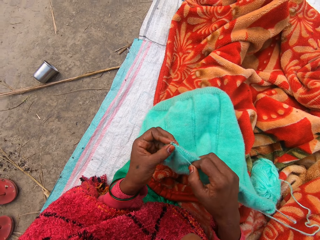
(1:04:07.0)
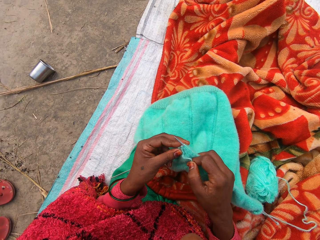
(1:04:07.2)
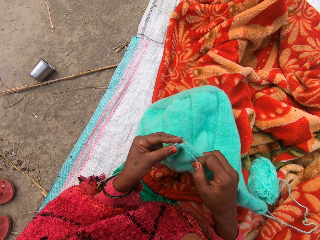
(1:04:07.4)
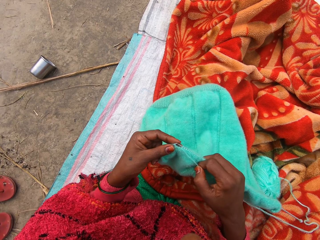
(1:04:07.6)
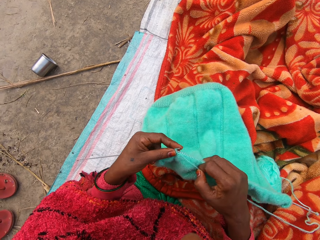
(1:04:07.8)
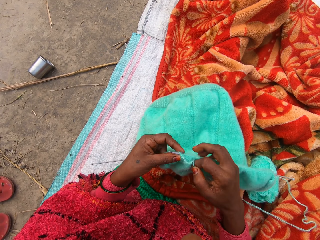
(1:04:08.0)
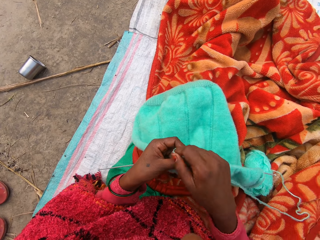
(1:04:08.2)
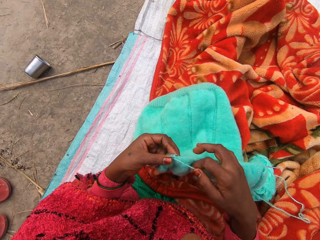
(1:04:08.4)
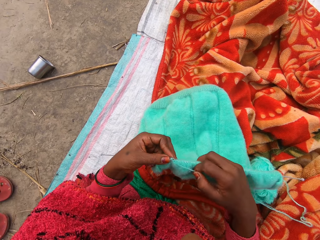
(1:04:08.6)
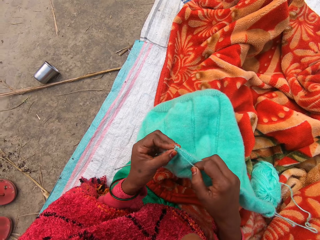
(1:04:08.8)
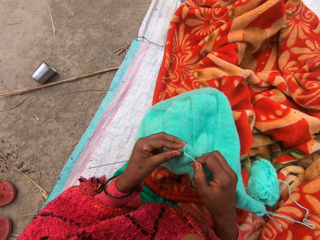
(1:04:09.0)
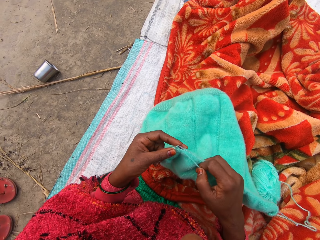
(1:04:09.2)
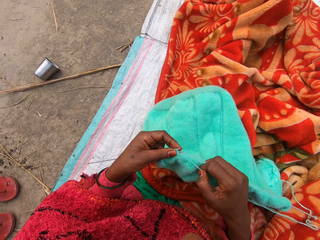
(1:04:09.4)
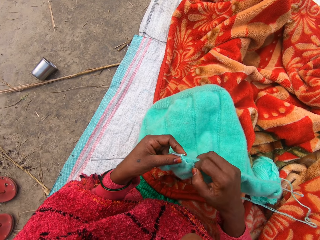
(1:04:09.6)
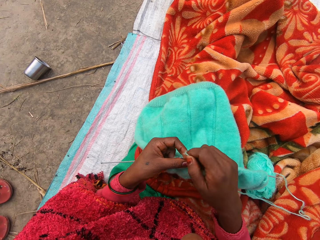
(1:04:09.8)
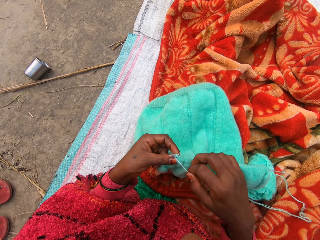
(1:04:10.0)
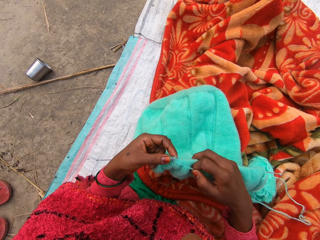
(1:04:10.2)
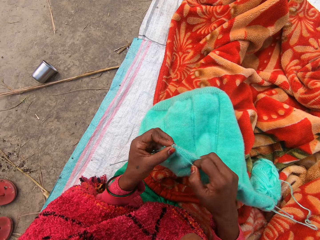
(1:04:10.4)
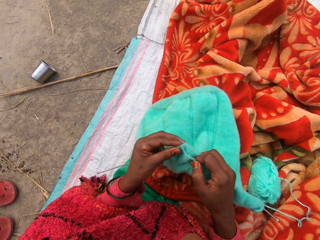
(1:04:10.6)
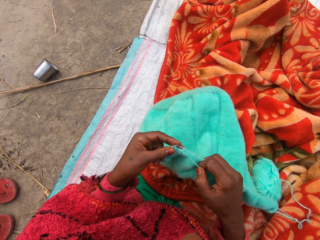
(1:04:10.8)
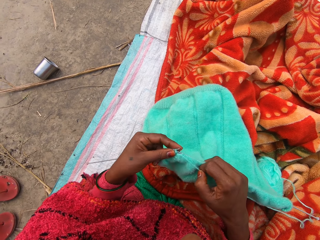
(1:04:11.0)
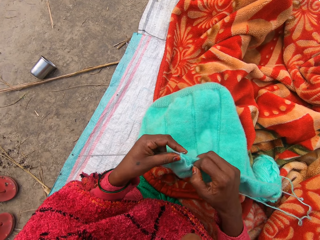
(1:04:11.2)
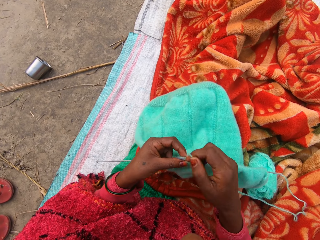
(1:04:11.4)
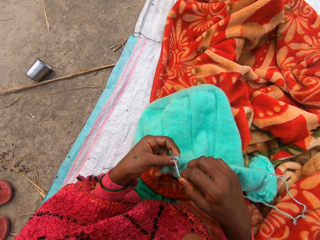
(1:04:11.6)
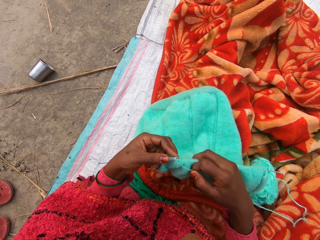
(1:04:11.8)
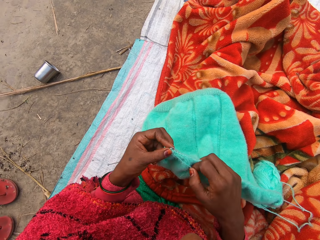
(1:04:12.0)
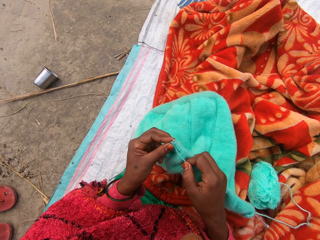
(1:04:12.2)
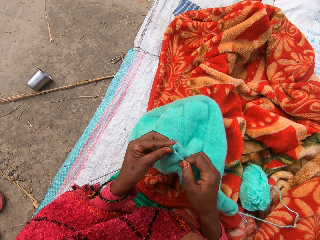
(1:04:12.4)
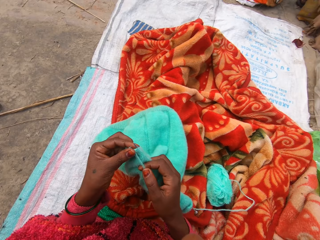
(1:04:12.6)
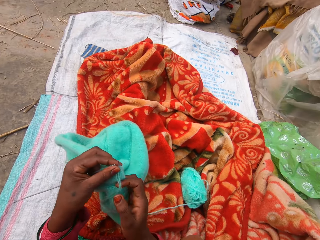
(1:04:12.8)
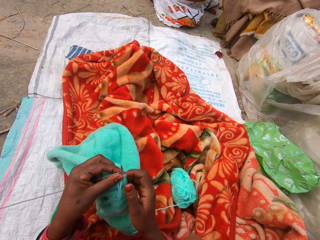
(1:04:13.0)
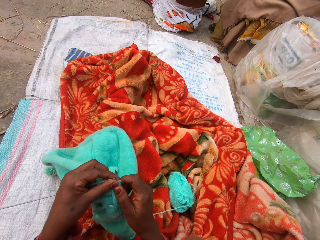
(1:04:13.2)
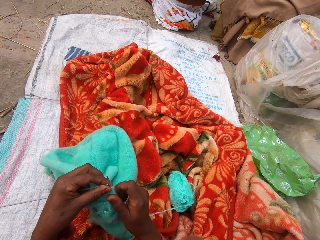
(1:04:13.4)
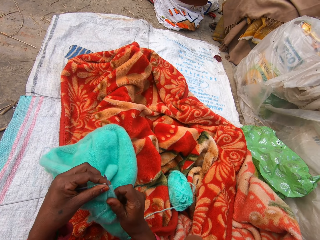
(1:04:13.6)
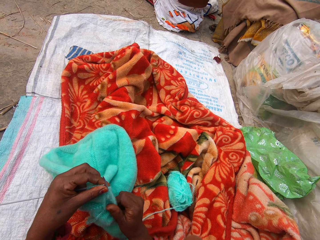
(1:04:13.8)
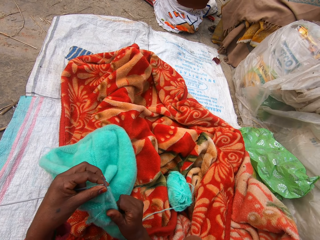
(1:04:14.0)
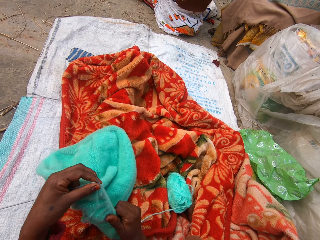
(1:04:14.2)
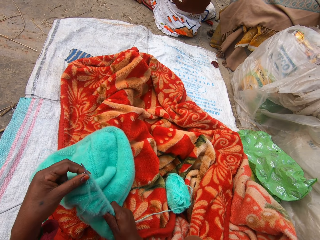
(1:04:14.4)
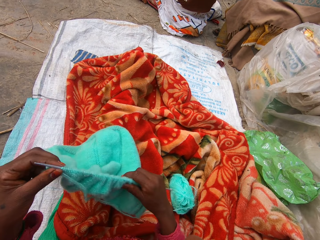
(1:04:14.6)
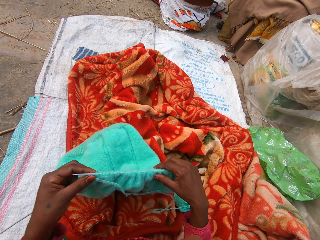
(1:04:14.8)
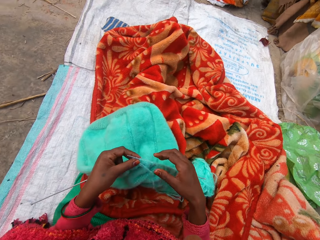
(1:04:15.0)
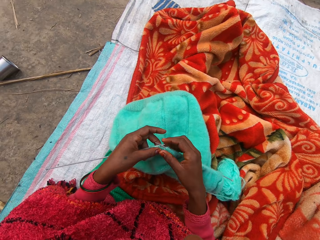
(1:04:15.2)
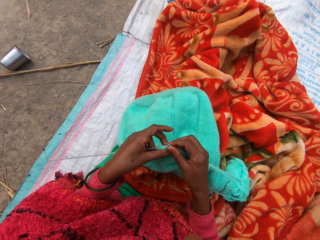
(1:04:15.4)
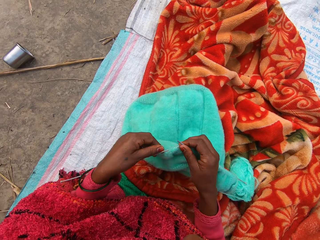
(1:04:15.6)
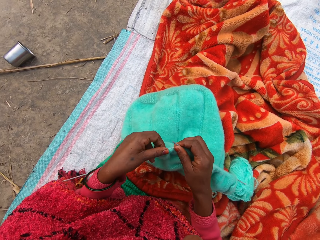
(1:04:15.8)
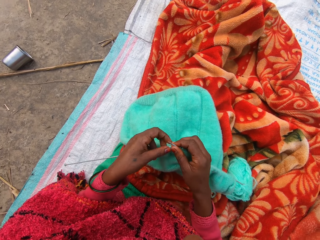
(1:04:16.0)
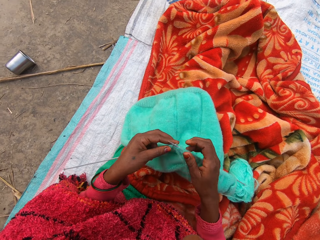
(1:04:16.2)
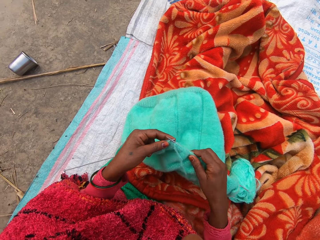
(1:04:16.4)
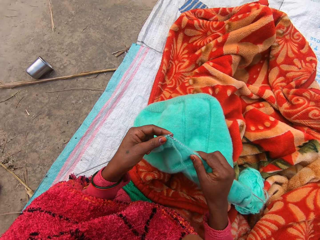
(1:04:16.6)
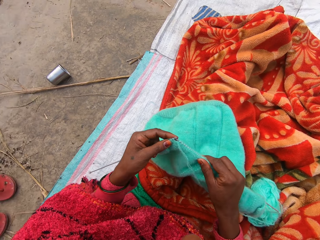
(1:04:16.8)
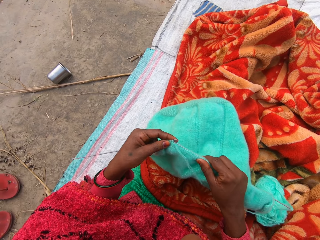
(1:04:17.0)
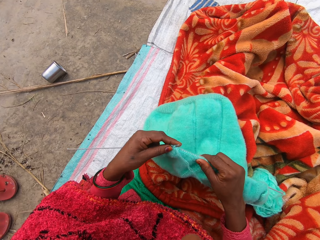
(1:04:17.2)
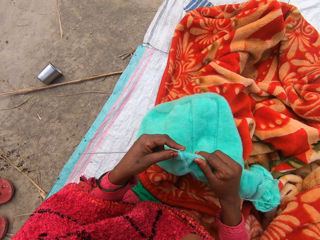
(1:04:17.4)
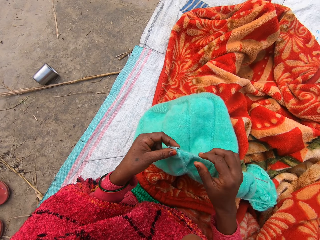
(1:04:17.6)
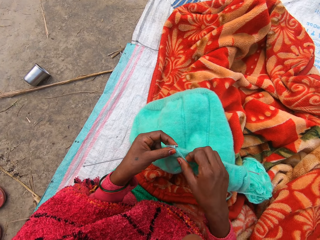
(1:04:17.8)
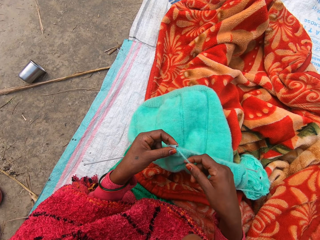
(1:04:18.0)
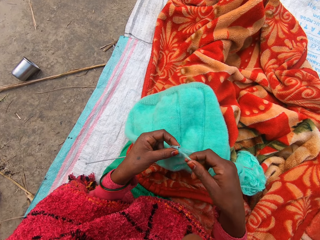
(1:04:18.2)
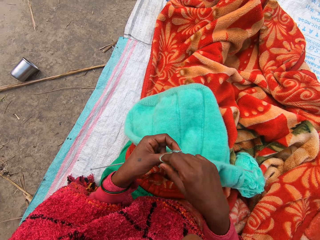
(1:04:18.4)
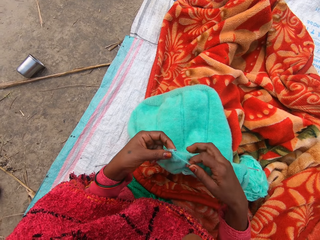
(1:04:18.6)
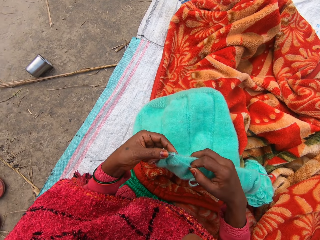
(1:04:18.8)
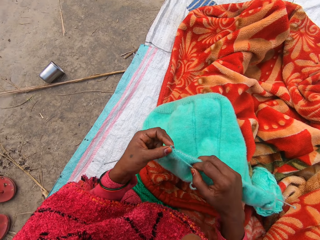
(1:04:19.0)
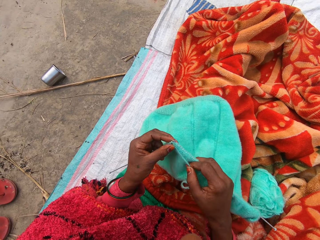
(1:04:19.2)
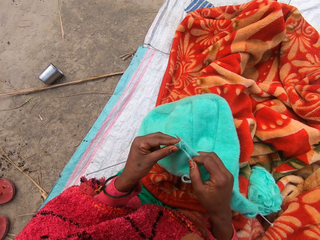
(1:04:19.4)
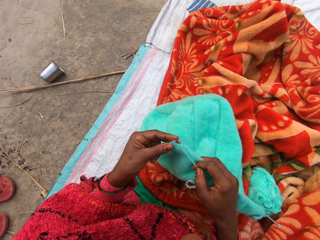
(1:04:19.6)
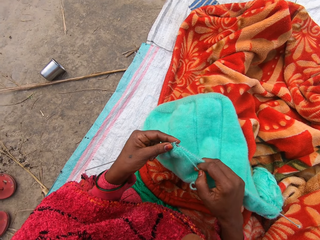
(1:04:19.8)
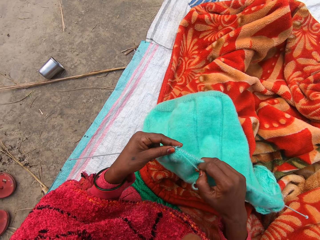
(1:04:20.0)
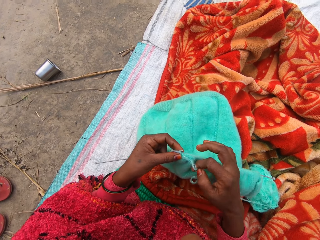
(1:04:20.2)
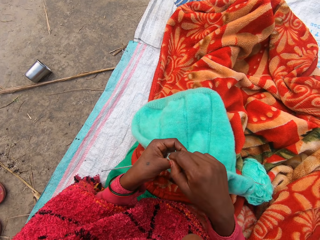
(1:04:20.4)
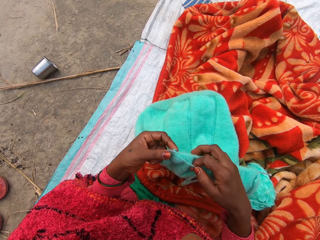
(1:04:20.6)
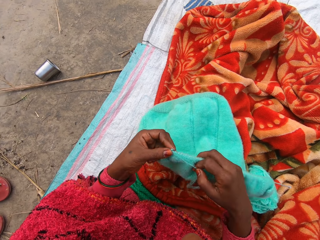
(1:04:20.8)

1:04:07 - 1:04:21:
The camera wearer adjusts the fabric on the knitting needle with her right hand. She adjusts the fabric. She adjusts the fabric on the knitting needle with her left hand. She knits the fabric.

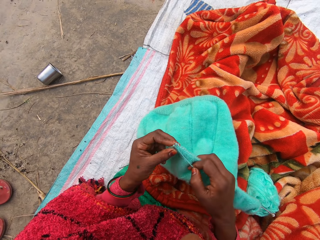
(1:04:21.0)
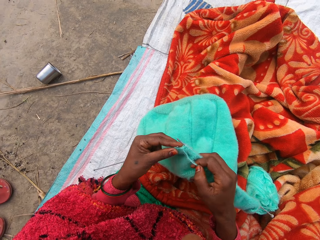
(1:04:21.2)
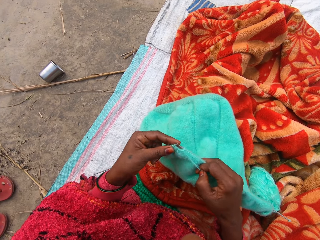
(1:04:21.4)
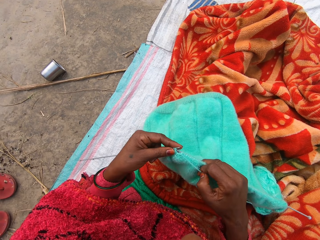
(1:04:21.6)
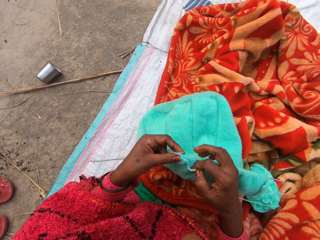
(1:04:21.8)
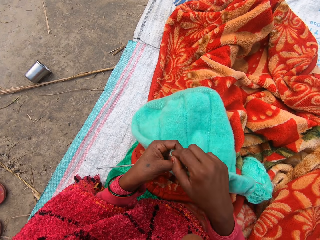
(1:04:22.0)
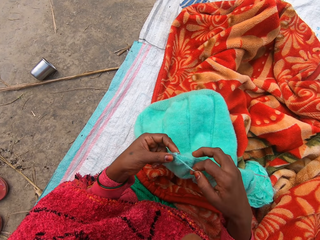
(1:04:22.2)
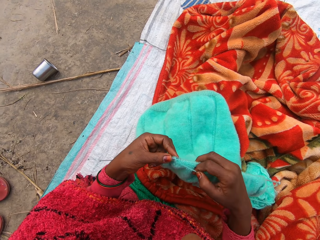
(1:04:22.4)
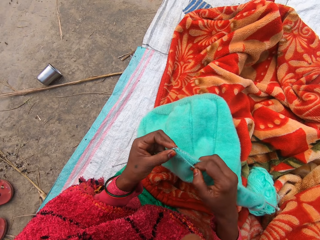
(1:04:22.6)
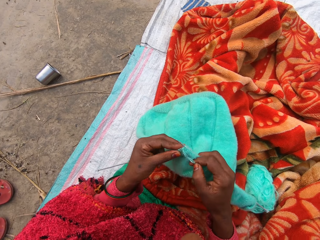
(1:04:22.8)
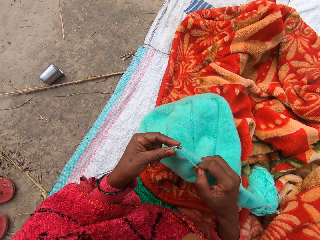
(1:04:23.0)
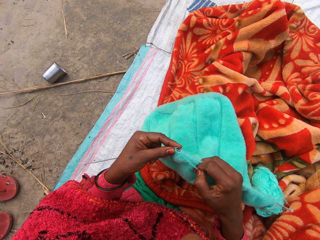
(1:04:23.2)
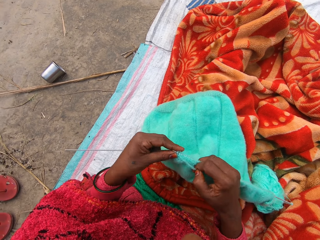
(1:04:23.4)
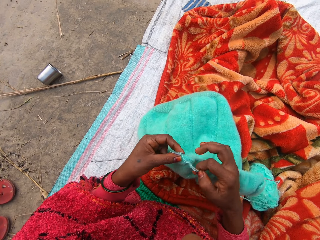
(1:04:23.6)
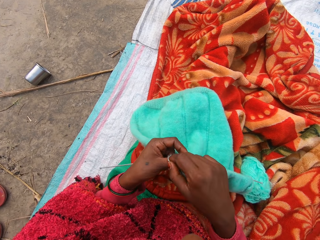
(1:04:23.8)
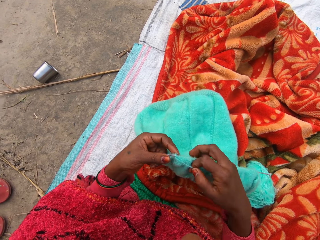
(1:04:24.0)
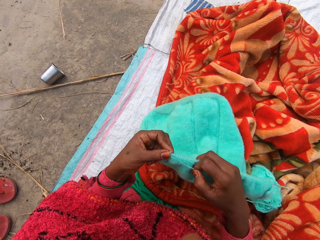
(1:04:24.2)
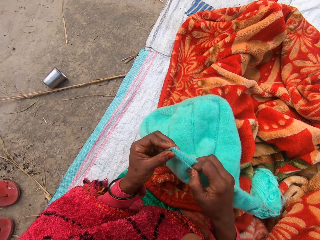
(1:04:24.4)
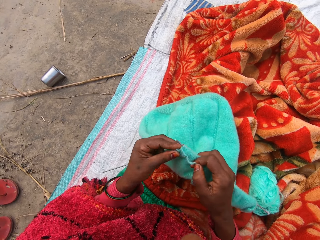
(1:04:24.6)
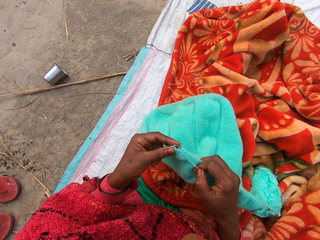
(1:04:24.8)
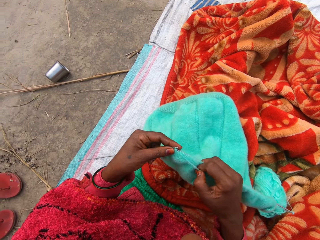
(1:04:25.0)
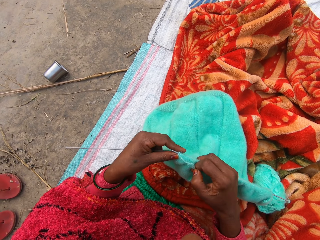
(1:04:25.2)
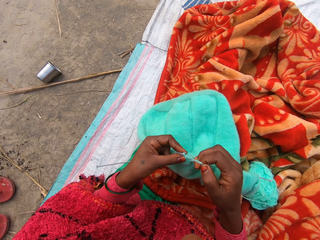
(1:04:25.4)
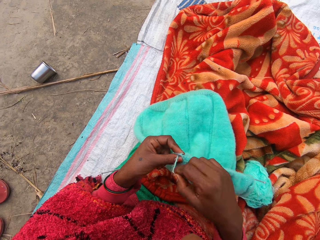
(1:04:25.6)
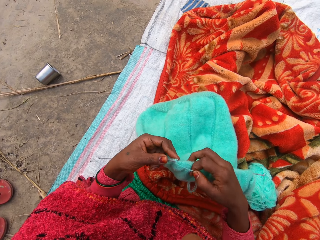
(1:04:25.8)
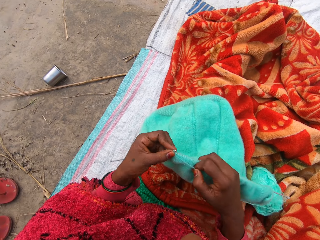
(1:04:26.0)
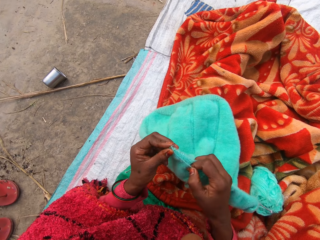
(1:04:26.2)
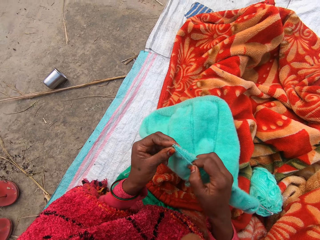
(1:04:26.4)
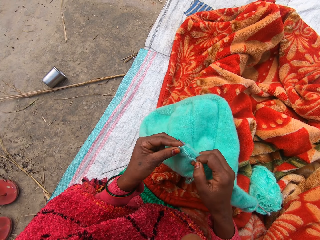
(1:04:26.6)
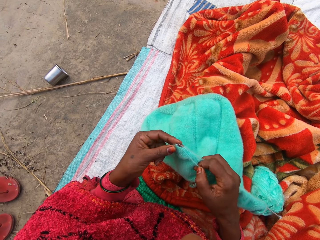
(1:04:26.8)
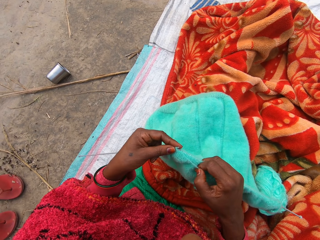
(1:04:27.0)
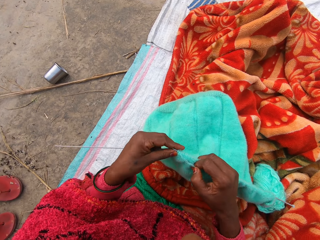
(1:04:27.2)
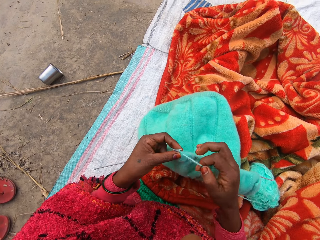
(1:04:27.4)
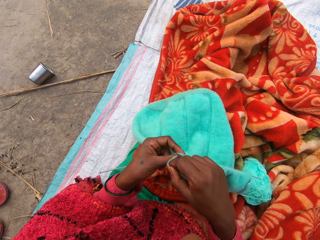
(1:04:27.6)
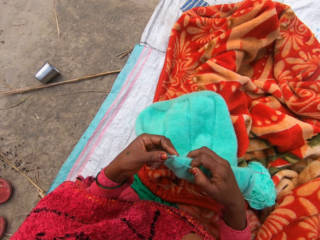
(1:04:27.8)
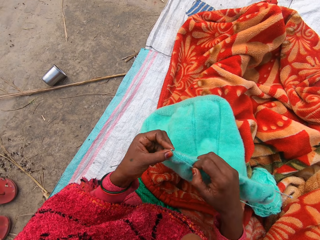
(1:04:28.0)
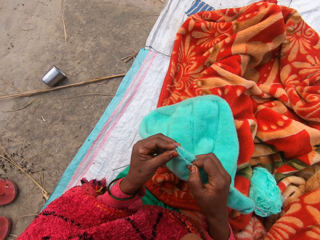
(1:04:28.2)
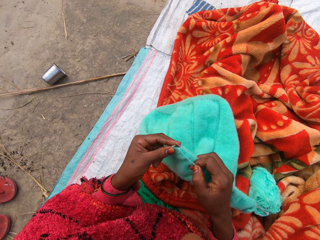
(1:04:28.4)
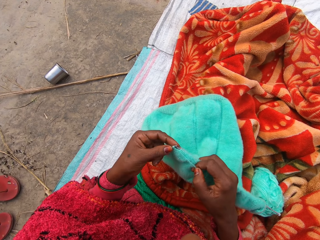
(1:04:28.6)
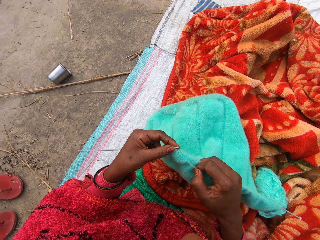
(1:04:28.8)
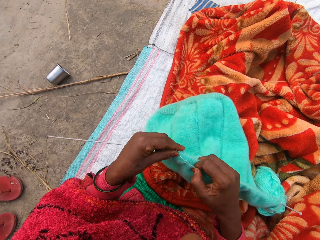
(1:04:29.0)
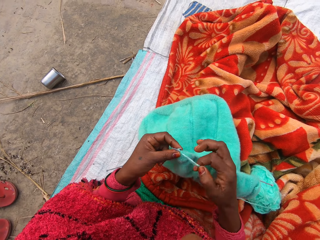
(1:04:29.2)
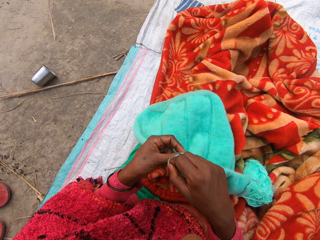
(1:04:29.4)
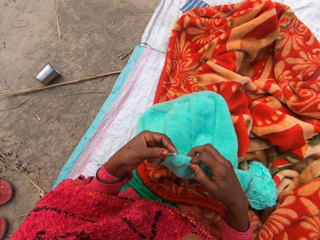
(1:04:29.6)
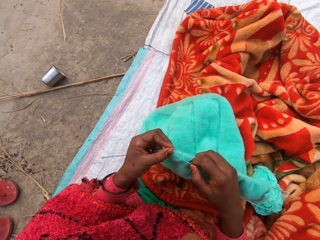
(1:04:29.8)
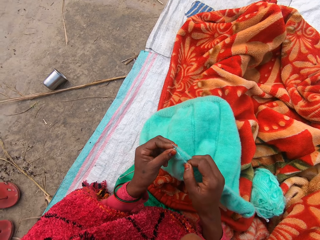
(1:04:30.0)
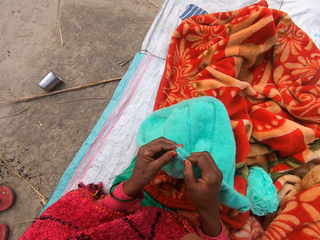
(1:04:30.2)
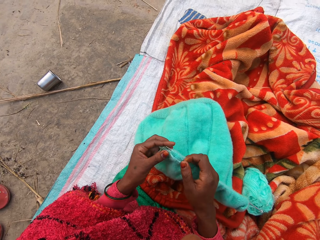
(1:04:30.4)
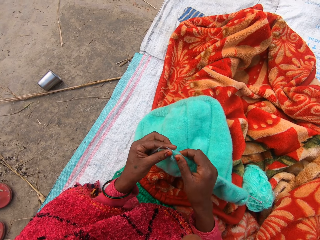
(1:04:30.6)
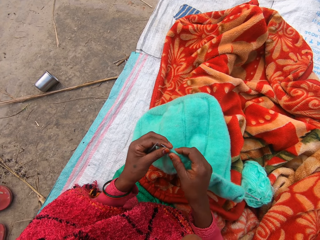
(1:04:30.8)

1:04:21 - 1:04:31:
The camera wearer holds the knitting needle on her left hand.
